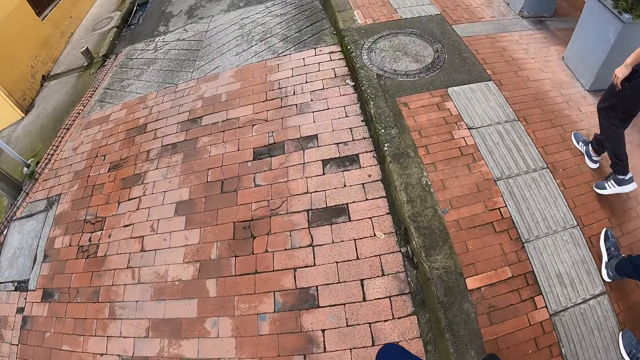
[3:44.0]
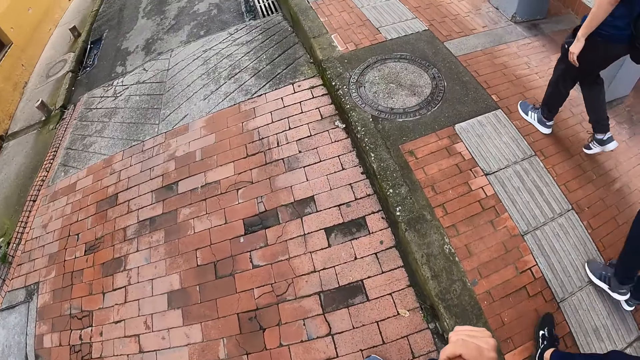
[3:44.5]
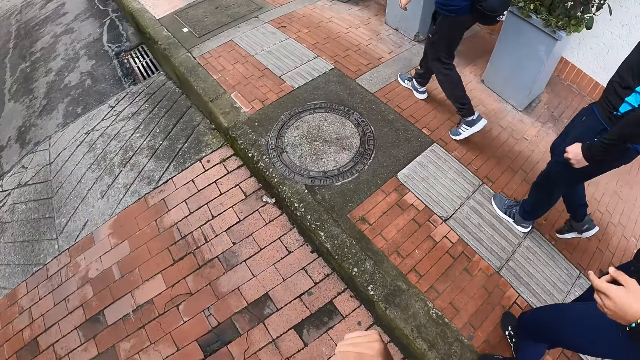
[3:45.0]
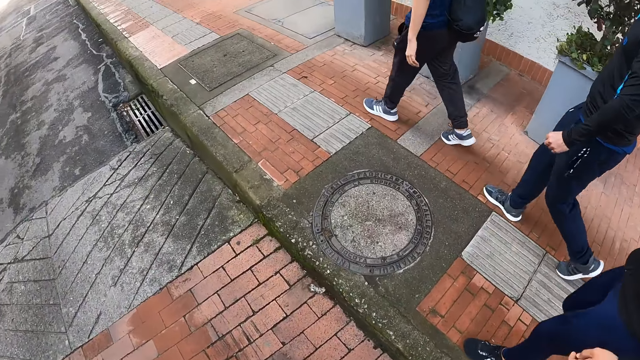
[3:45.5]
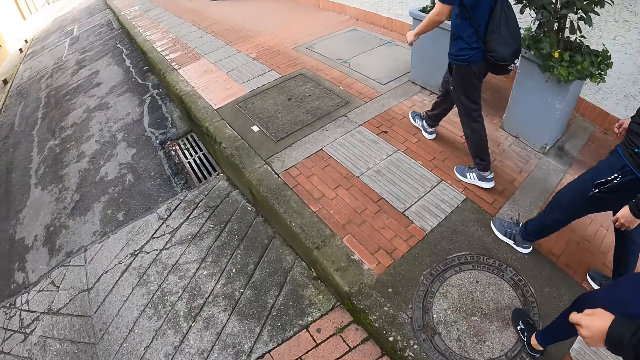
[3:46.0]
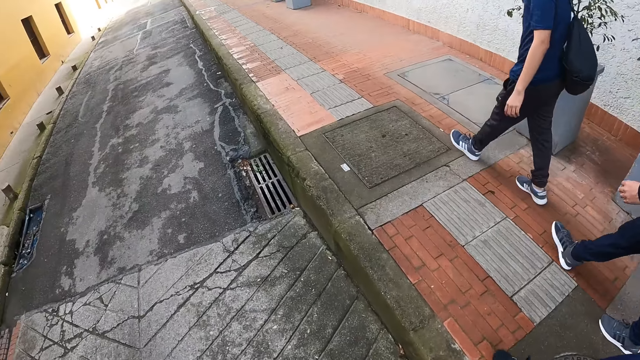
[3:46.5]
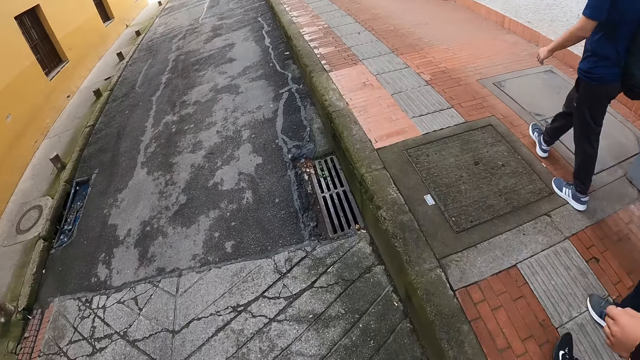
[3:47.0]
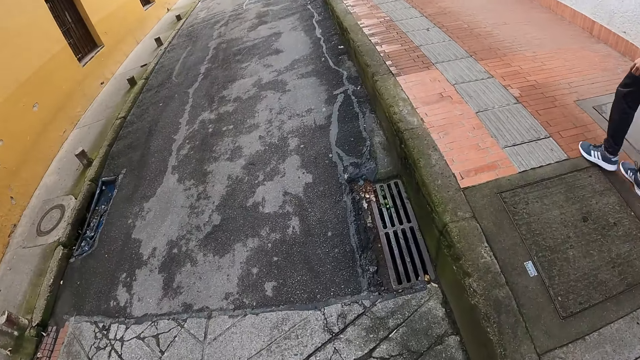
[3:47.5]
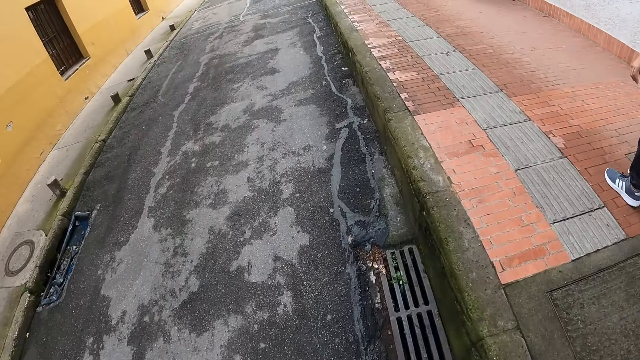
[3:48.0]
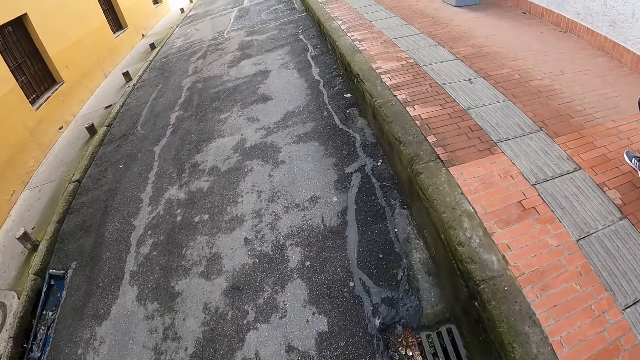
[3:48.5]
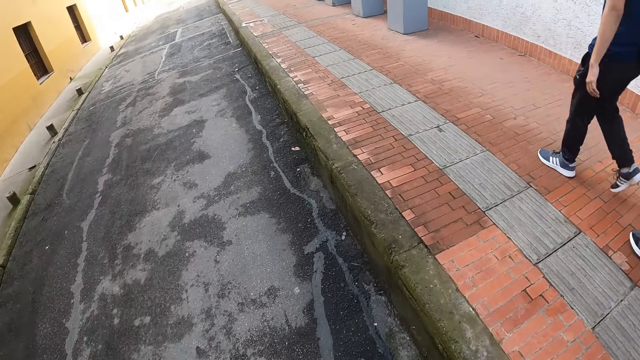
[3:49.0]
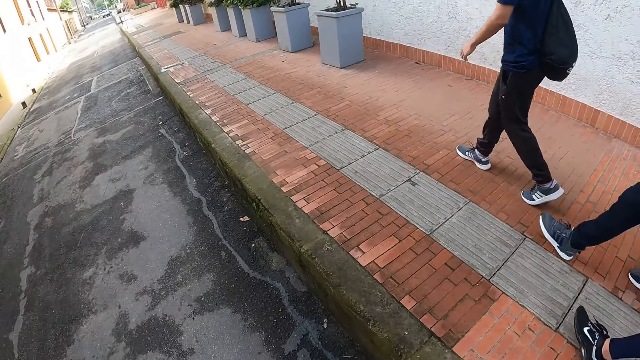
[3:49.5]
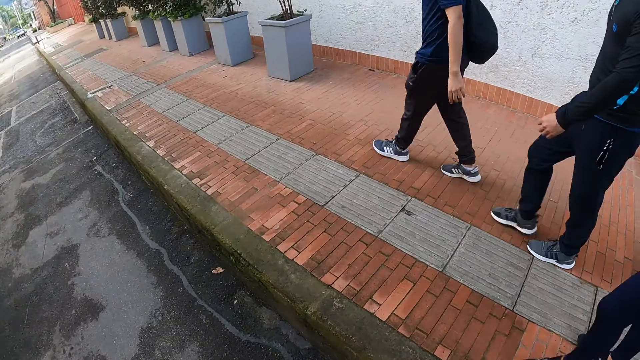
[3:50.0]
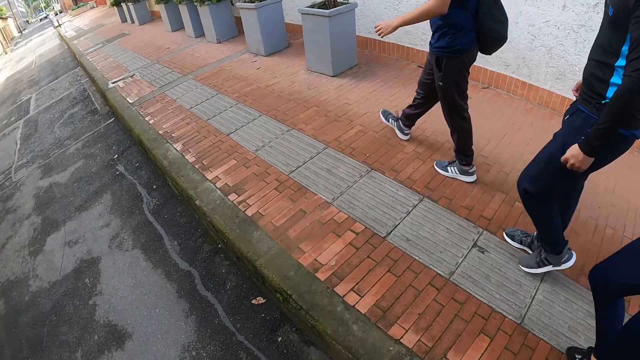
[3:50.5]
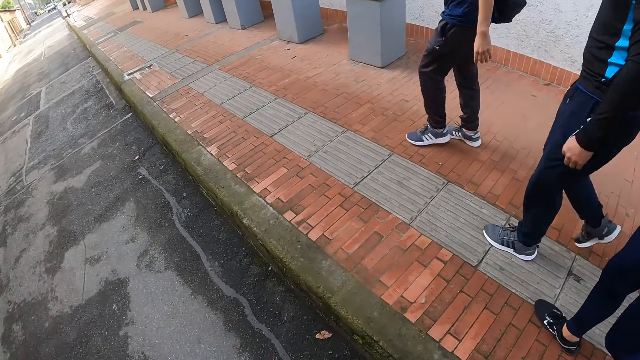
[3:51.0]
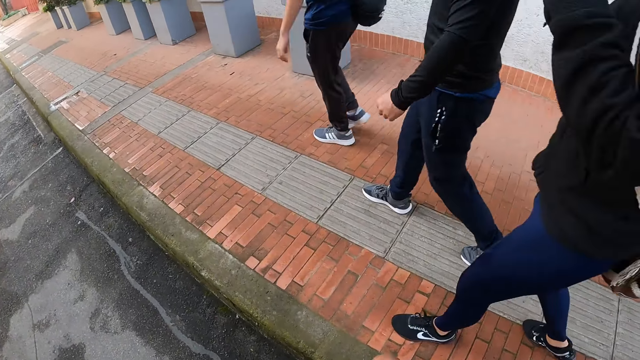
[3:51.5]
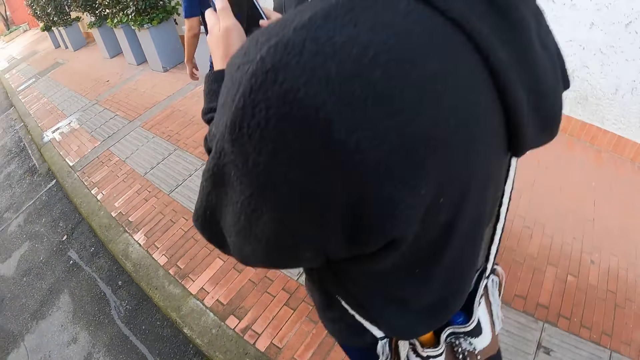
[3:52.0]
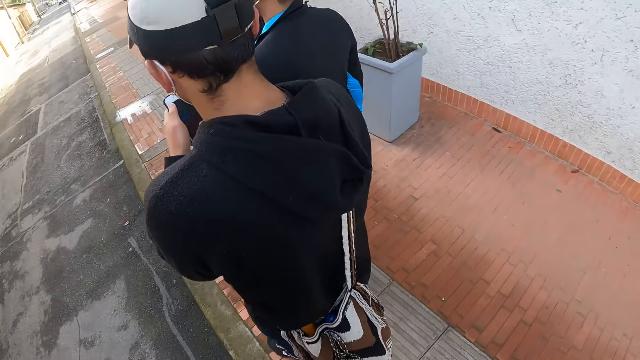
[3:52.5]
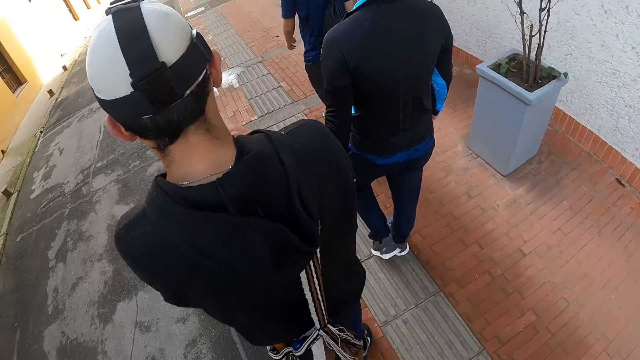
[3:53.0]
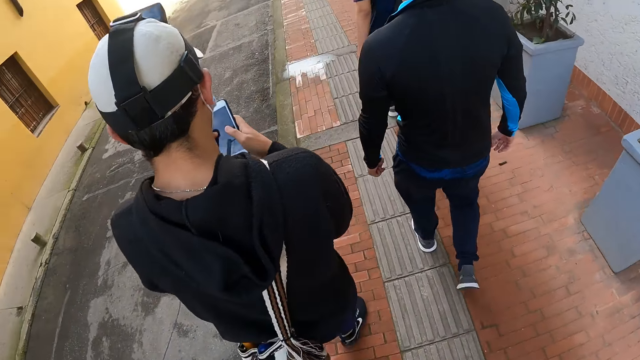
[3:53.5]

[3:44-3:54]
The camera wearer walks on a tarred road close to the pavement. A man, another man, and a third man walk on the pavement. The camera wearer walks on the pavement with the first man, the second man, and a fourth man. The first man operates the phone with both hands.

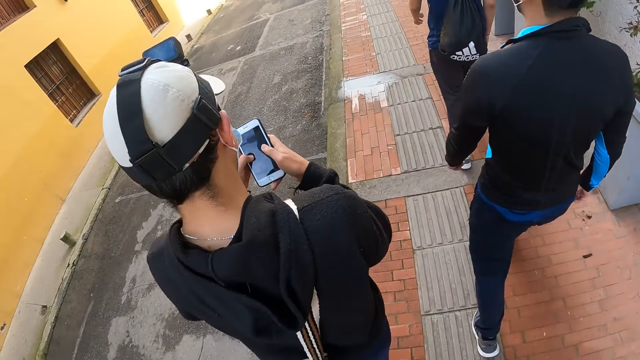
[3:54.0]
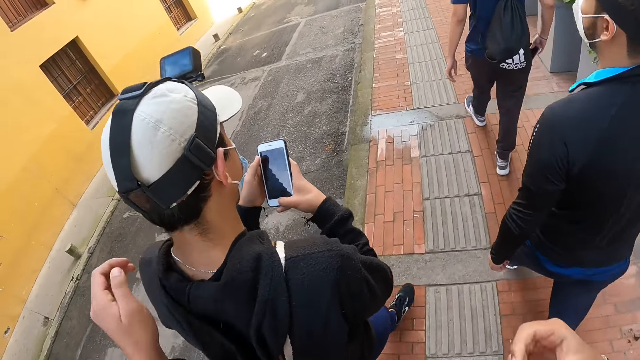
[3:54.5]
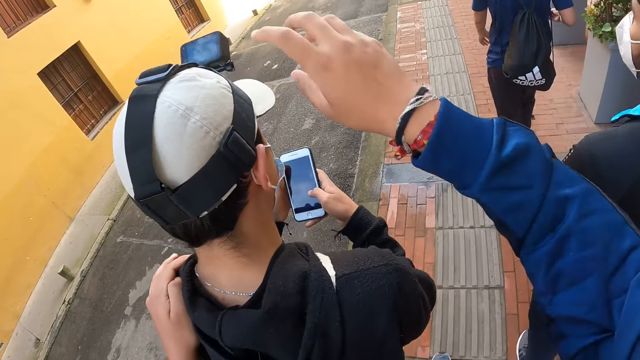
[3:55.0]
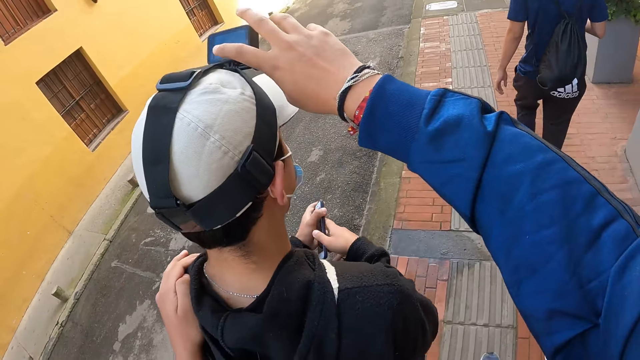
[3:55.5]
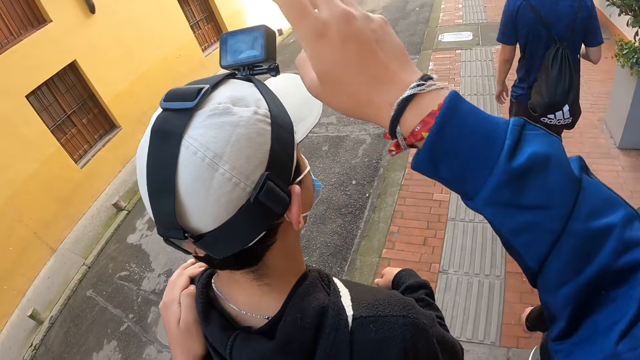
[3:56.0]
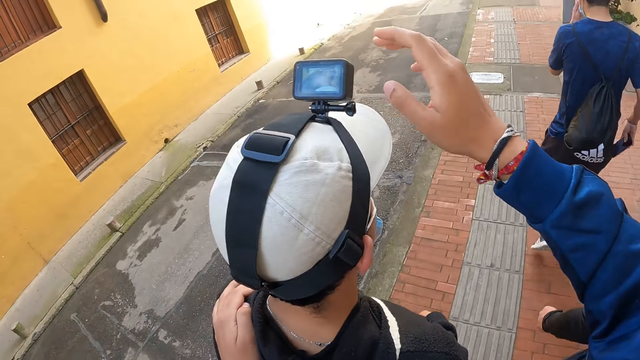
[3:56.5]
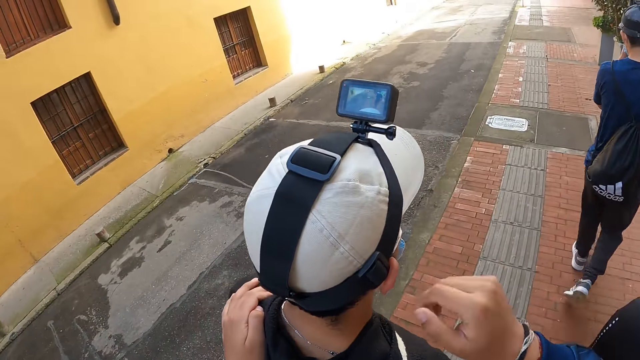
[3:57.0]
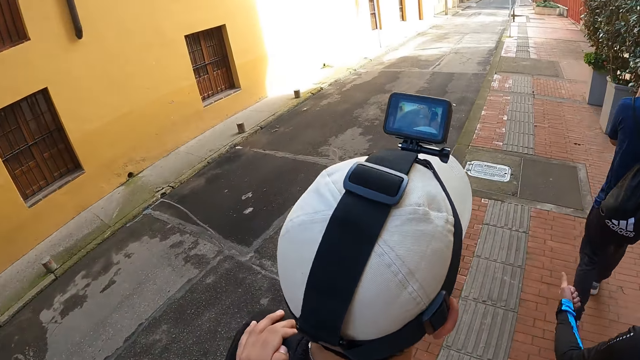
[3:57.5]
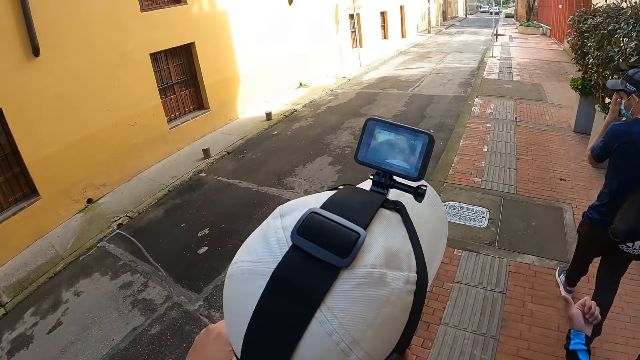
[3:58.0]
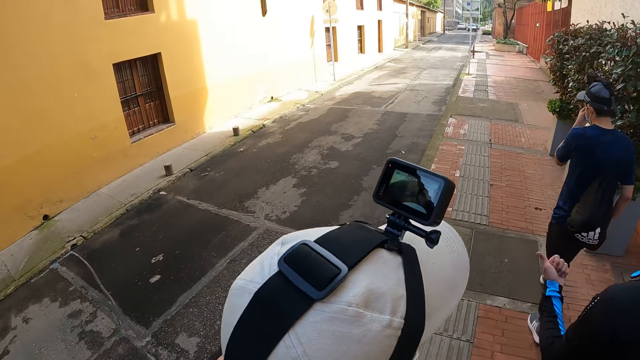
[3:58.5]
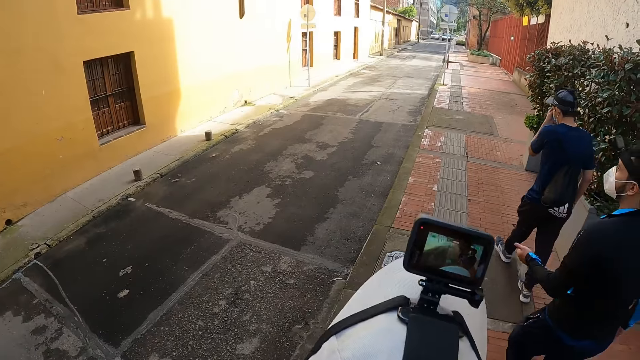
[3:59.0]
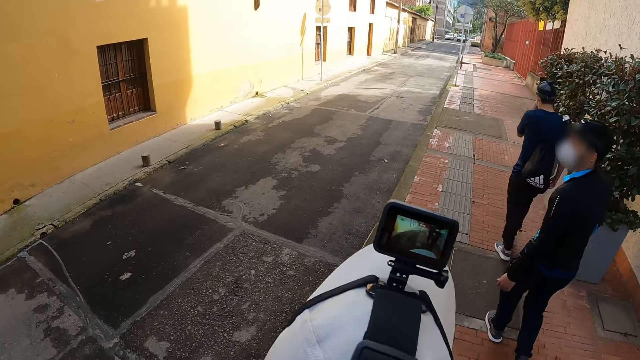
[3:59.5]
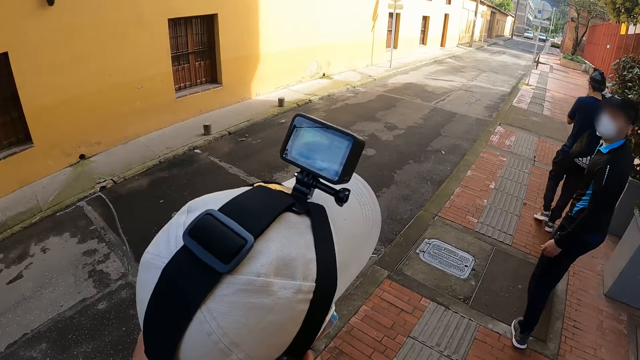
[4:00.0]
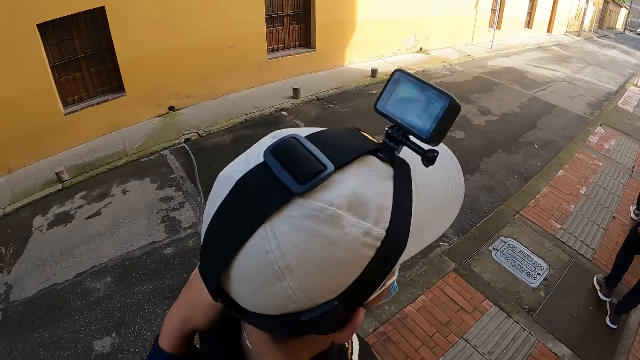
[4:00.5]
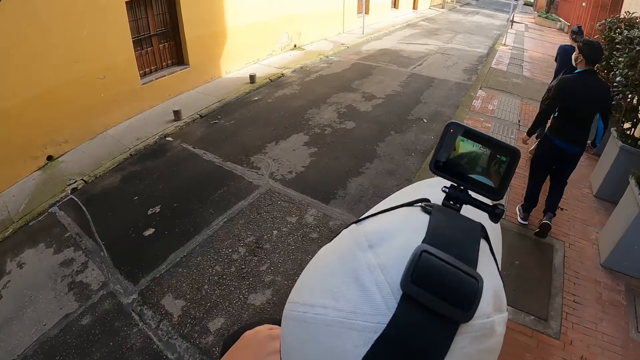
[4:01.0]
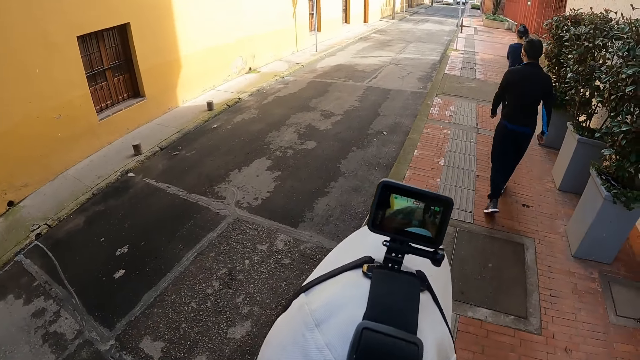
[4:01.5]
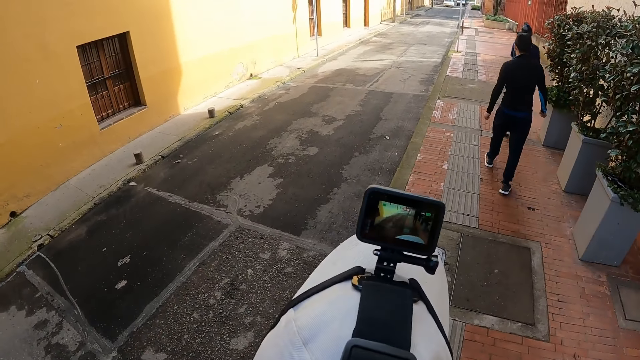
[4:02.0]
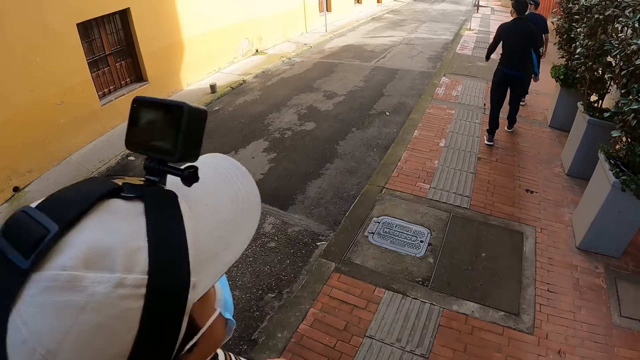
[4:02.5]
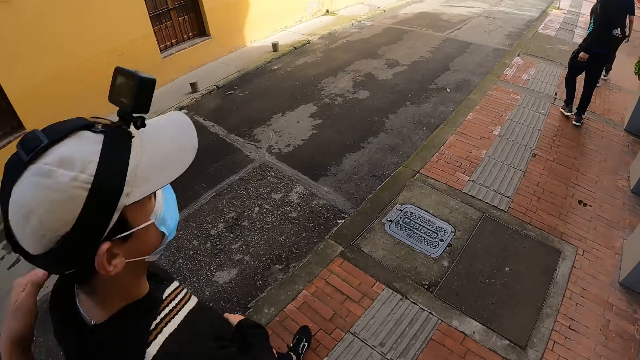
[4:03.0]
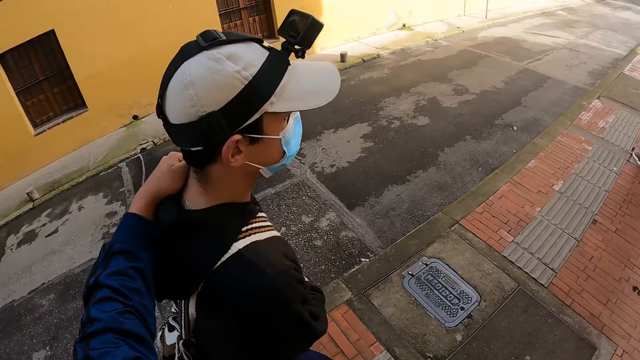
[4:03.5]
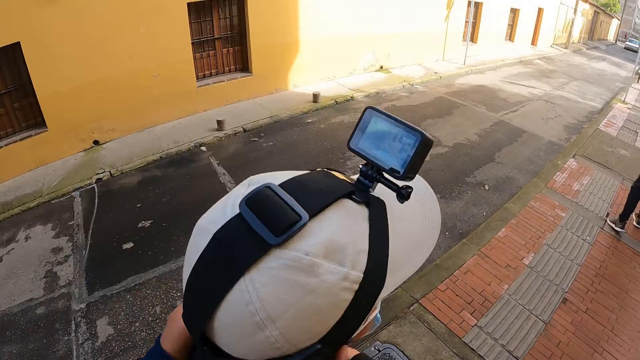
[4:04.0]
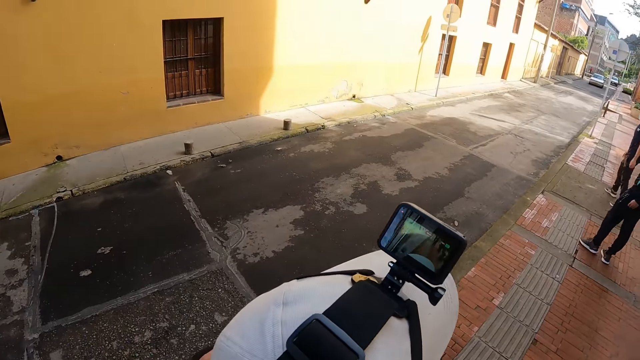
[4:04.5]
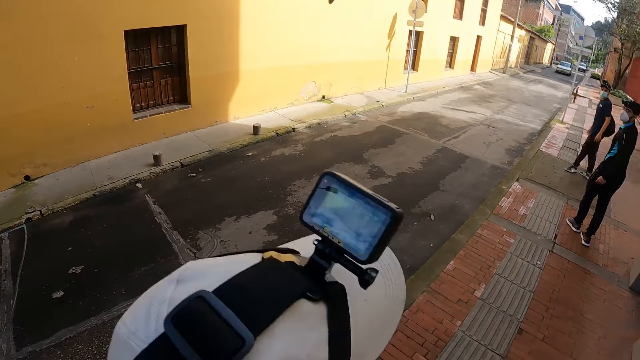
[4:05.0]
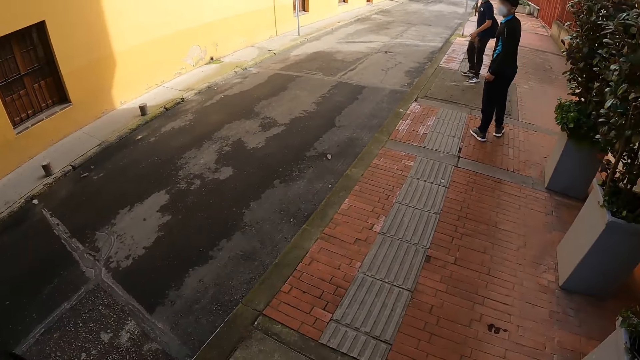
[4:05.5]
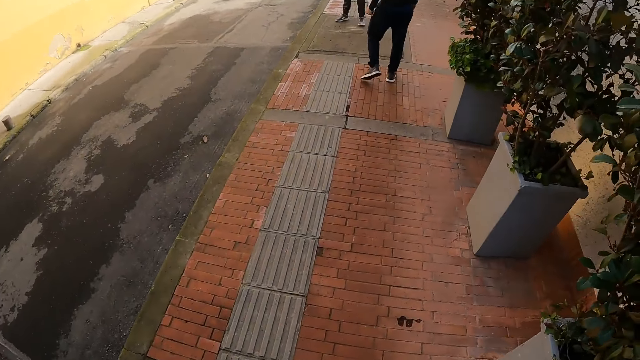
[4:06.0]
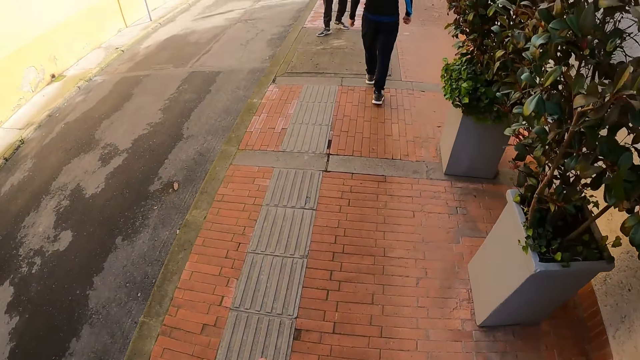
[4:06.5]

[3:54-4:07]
The camera wearer places his left hand on a man's left shoulder. He touches a camera on the man's head. He operates the man's camera. Another man touches his face with his left hand and puts the phone in his pocket using his right hand. The camera wearer walks along the pavement. A third man interacts with the first man and the camera wearer. The camera wearer walks along the pavement. He places his right hand on the first man's right shoulder.
